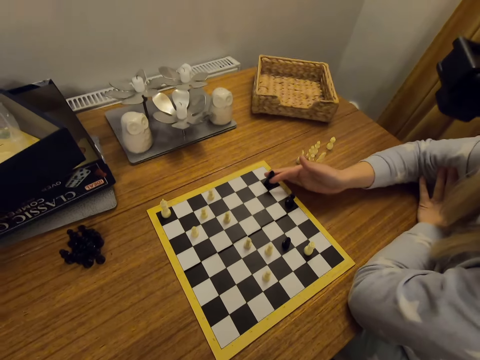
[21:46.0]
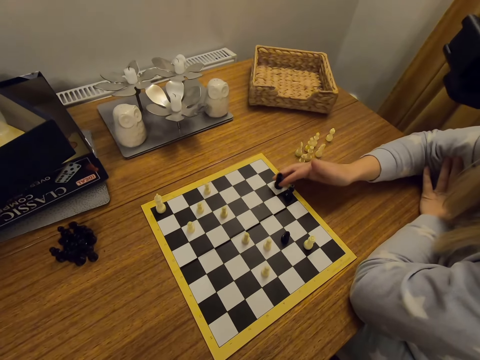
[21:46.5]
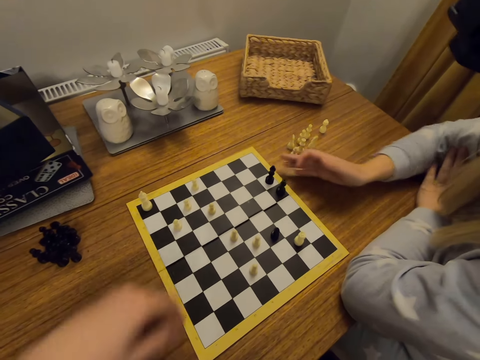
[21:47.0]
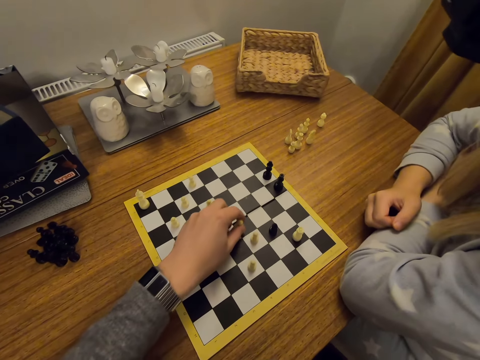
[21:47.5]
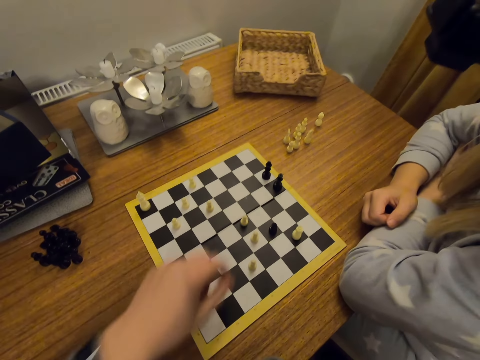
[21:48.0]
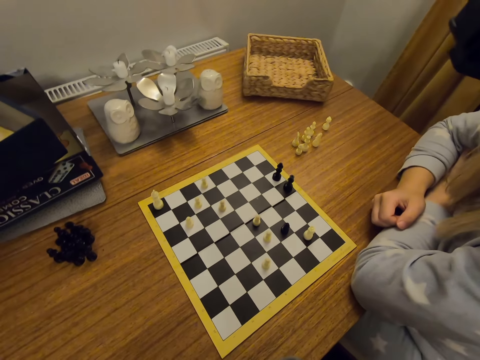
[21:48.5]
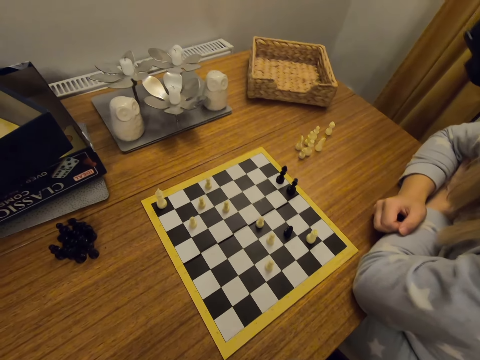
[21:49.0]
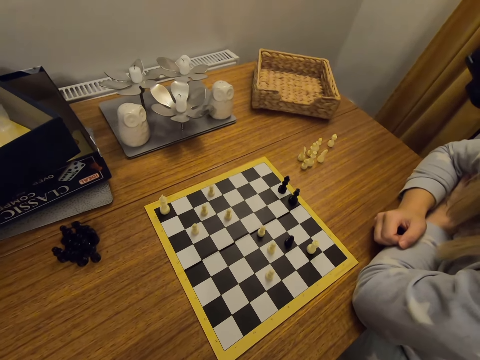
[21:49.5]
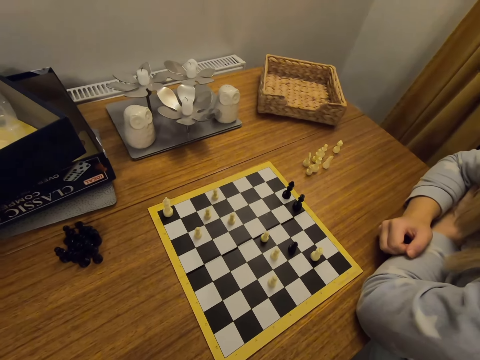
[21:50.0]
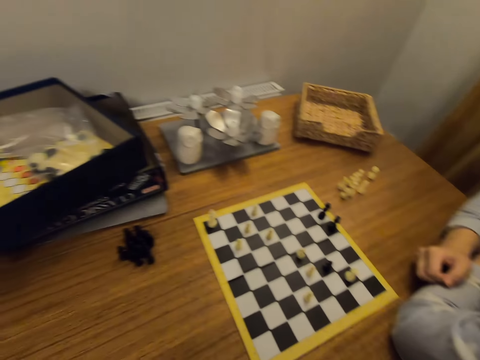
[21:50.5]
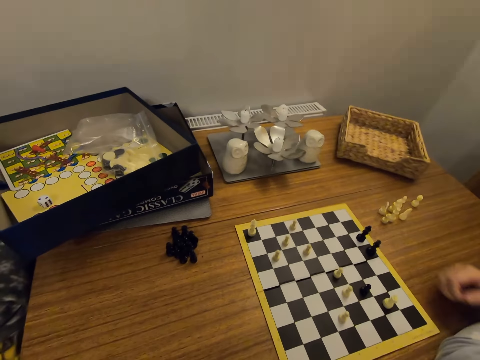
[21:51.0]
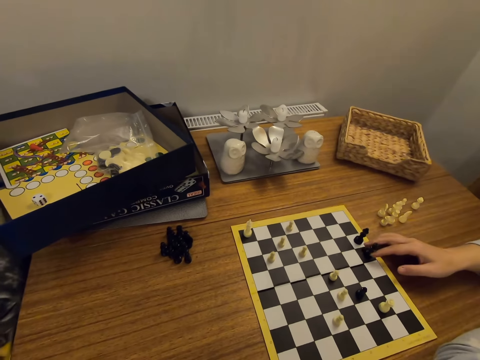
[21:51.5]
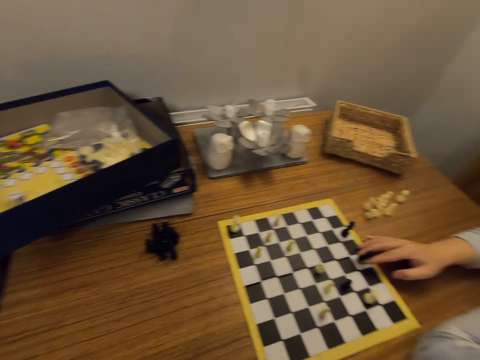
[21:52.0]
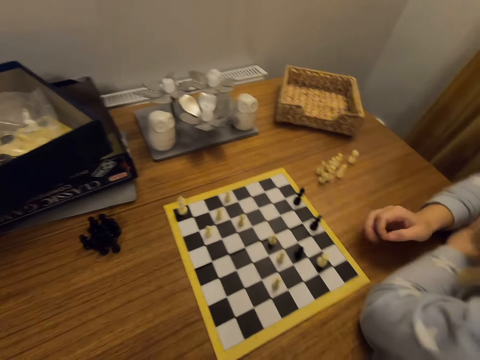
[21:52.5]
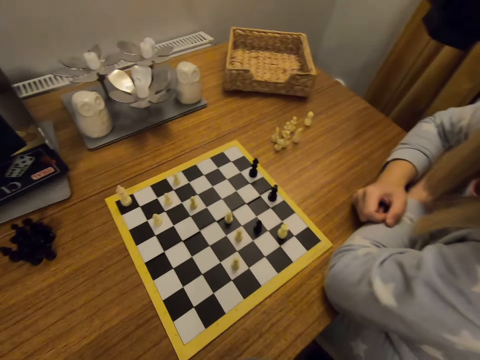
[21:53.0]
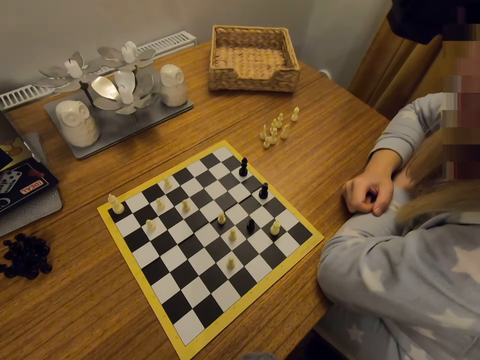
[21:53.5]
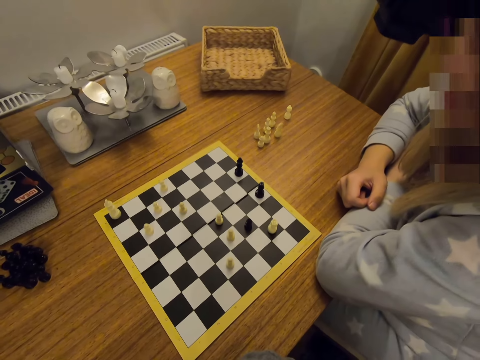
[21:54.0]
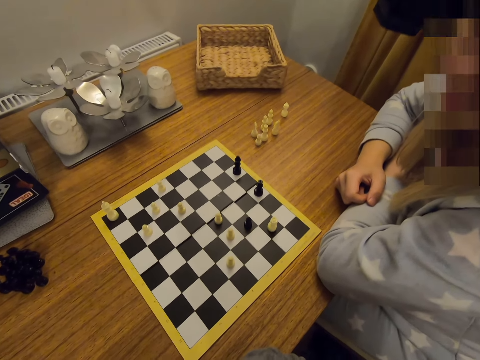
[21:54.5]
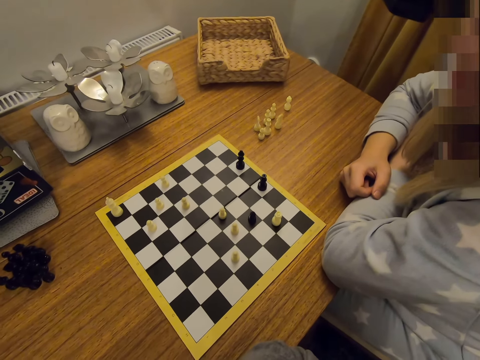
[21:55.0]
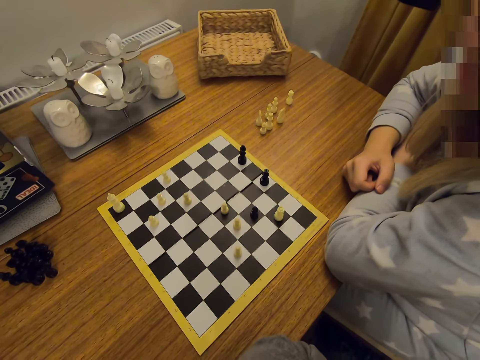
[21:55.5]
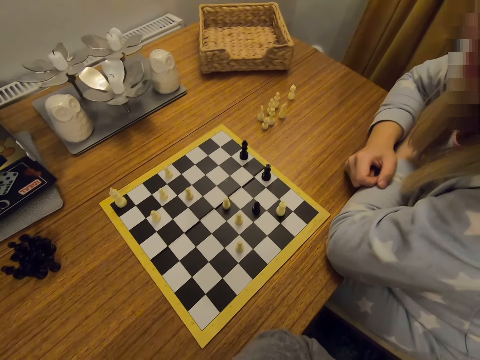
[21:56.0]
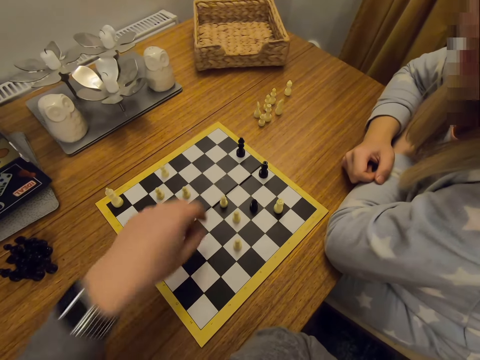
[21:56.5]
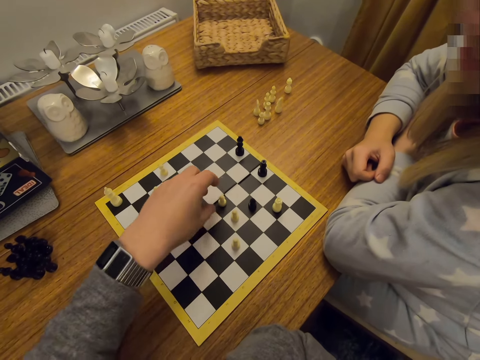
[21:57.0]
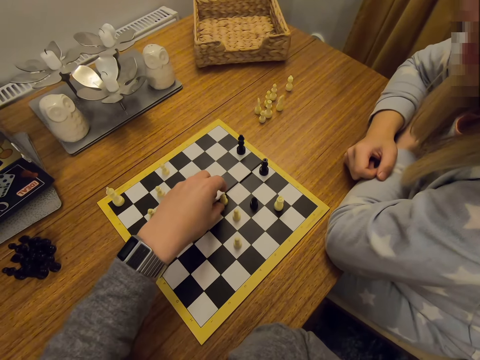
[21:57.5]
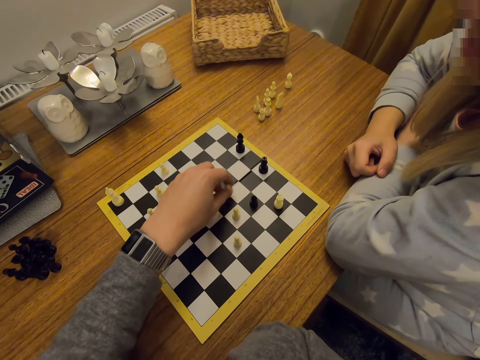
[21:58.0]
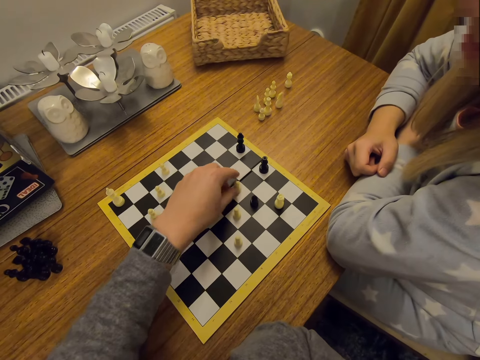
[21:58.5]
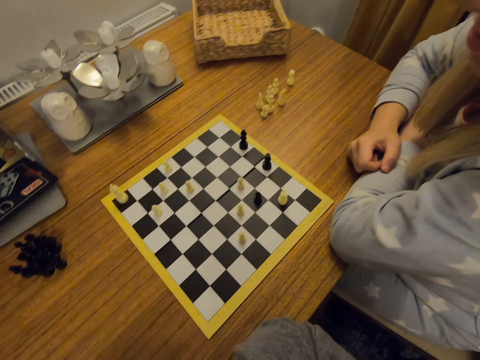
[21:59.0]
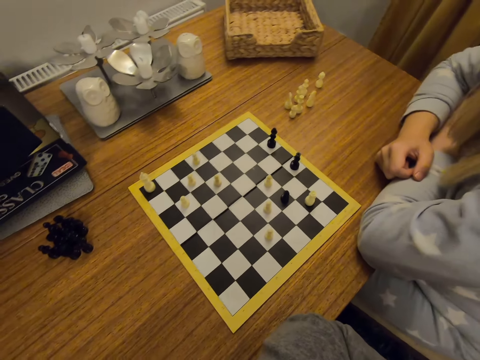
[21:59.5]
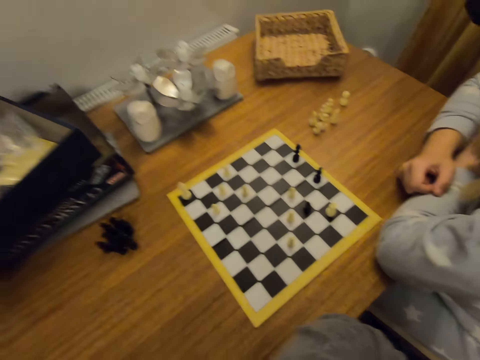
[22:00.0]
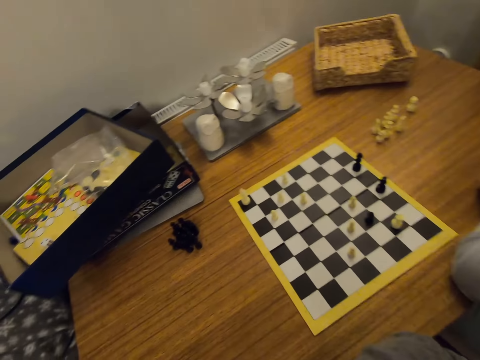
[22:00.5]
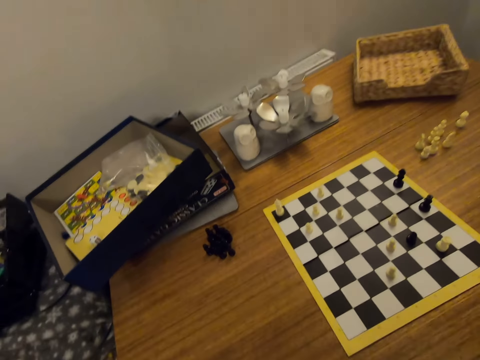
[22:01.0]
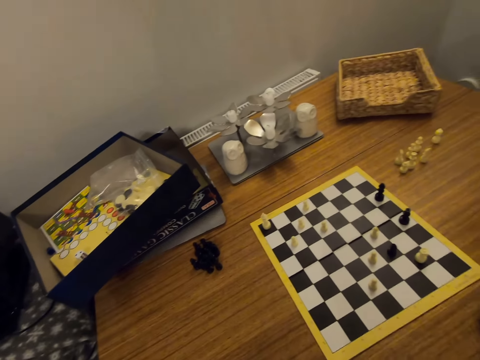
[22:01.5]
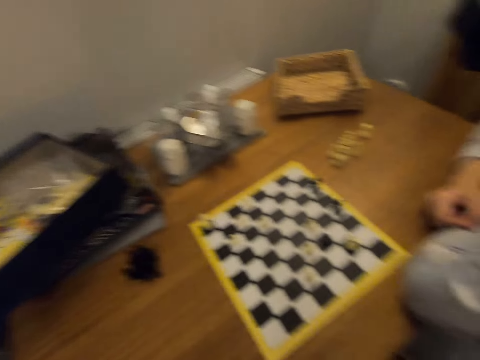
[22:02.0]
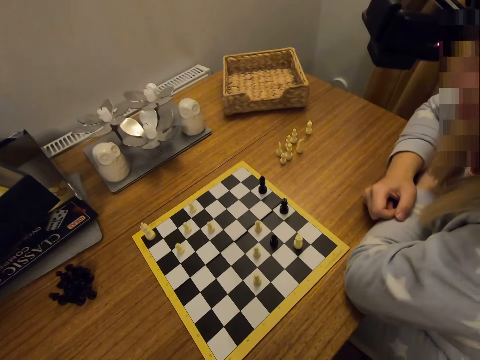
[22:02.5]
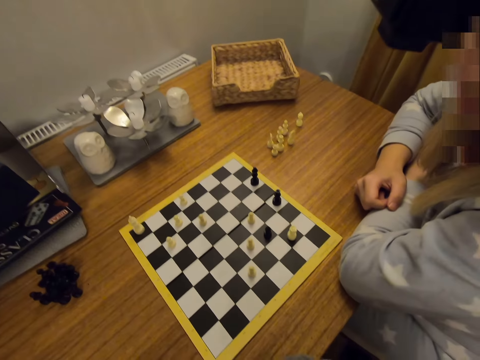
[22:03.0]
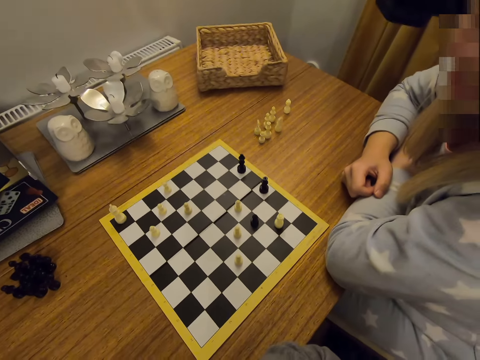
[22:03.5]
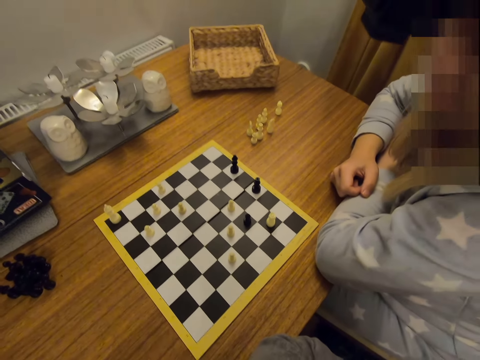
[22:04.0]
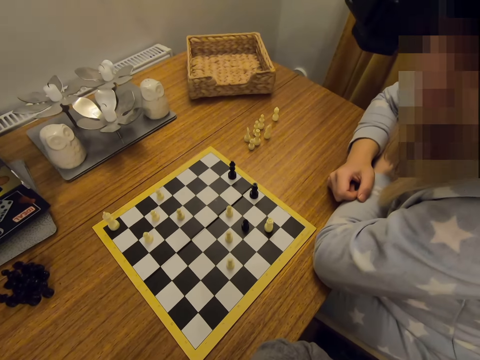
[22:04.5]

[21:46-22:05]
A person moves a chess piece on a board and plays chess. The camera wearer moves the chess piece on the board and plays chess. The person looks around, moves the chess piece on the board, and plays chess. The camera wearer moves the chess piece on the board, plays chess, and looks around.

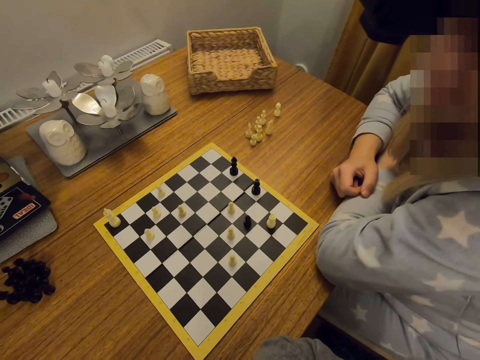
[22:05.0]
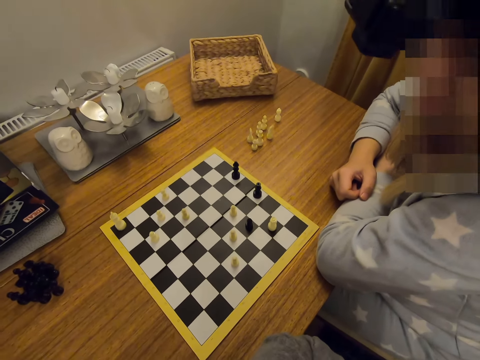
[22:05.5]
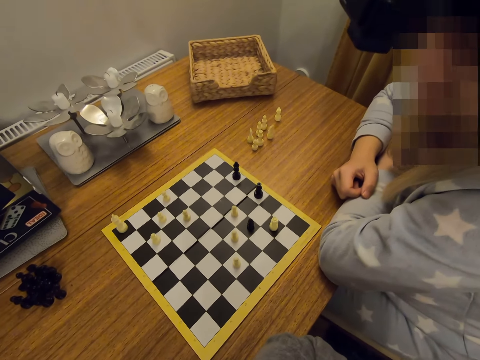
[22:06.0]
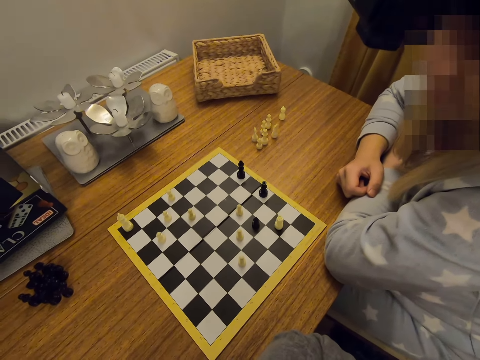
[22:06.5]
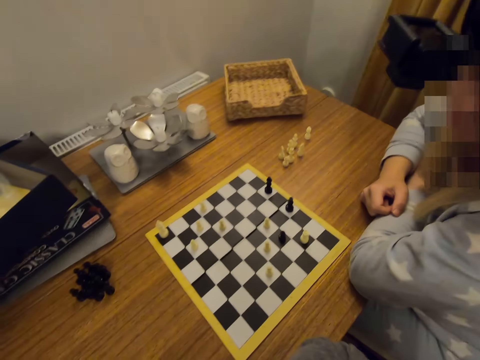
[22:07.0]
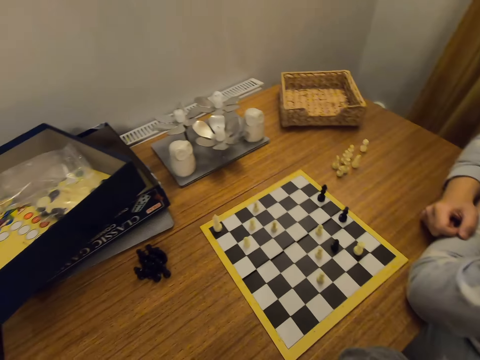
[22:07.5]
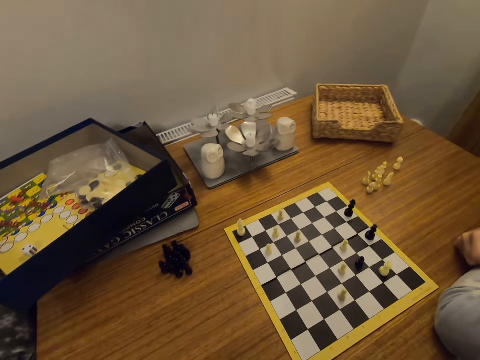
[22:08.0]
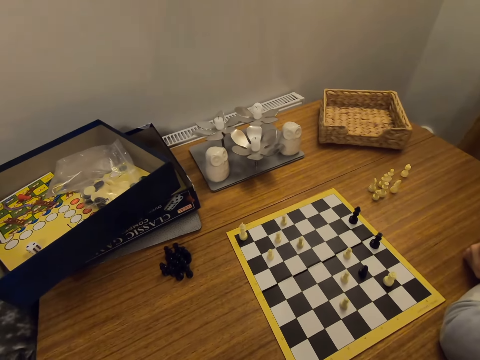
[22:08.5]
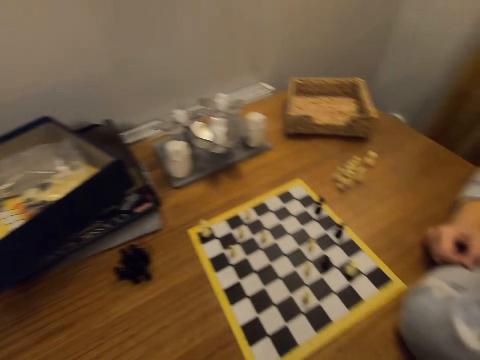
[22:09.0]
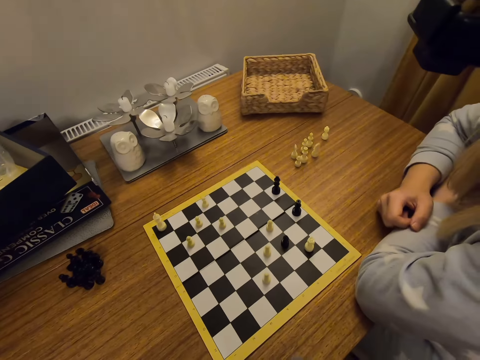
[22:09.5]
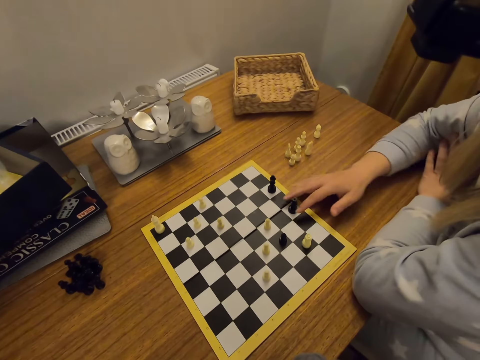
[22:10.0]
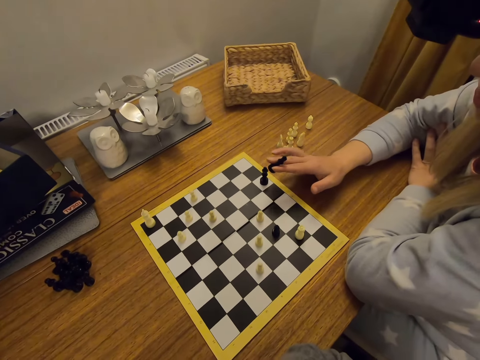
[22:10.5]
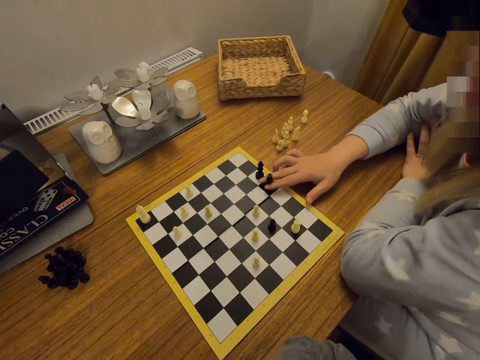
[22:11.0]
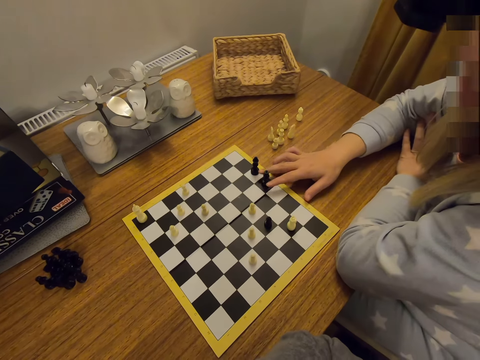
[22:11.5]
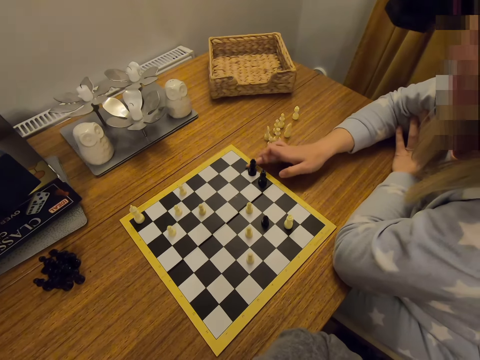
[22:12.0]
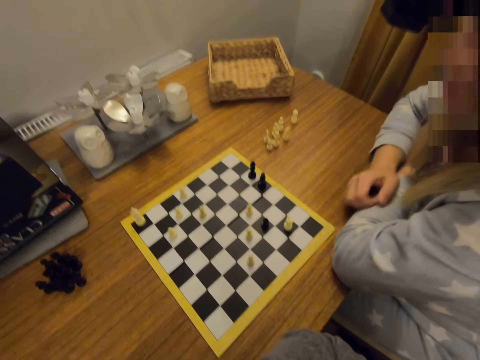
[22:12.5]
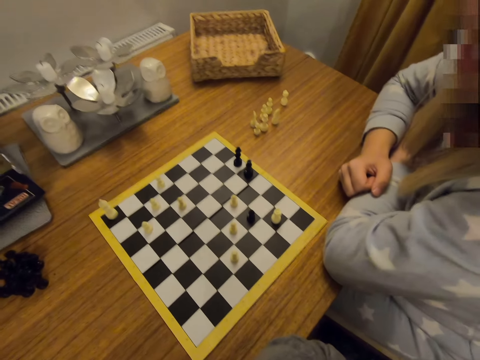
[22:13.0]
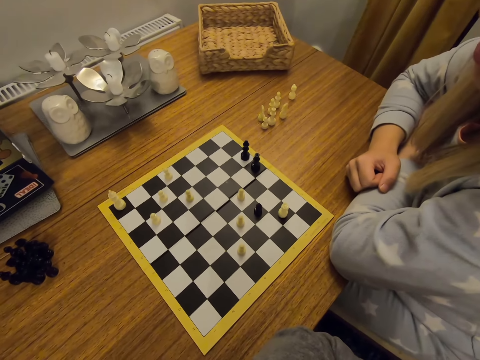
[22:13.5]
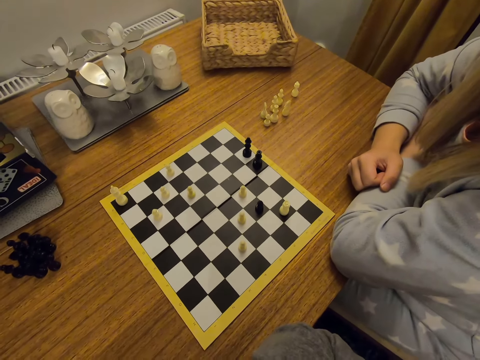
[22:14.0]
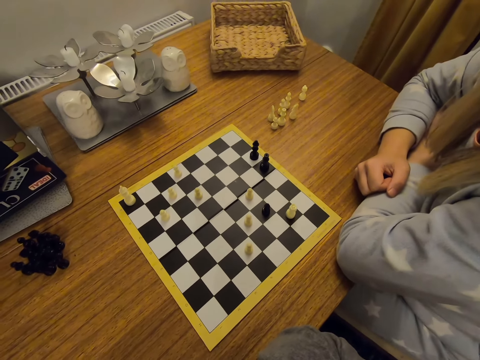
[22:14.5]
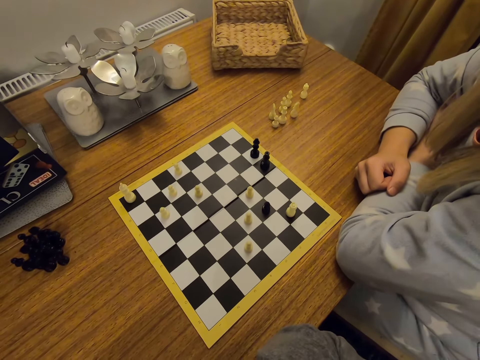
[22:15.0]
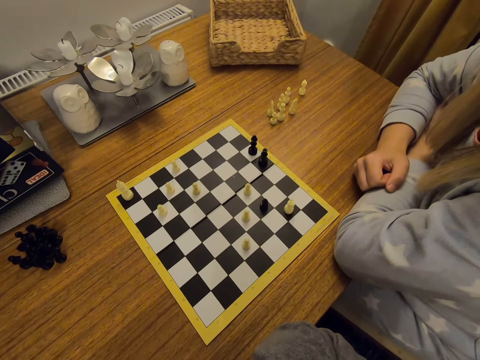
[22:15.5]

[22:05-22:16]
A person moves a chess piece on a board, plays chess, and looks around.
